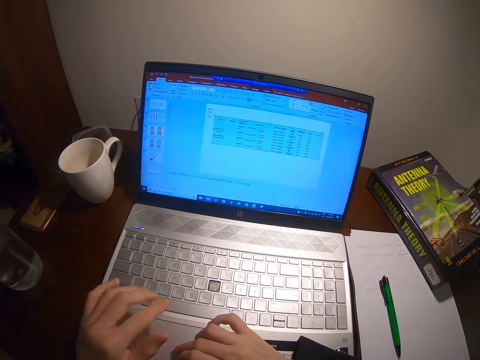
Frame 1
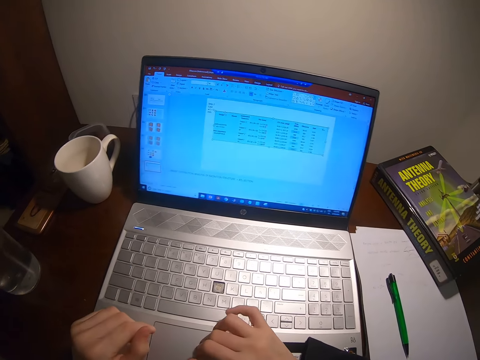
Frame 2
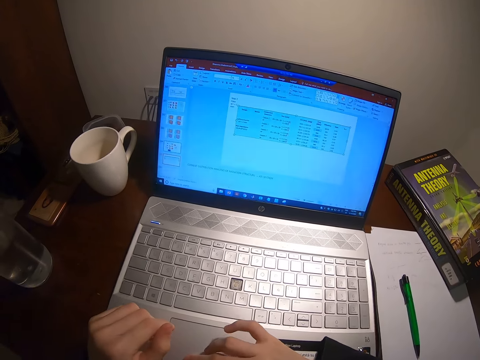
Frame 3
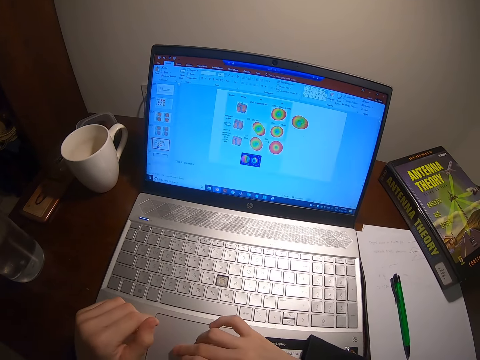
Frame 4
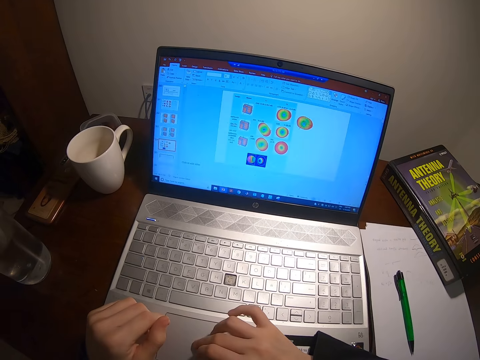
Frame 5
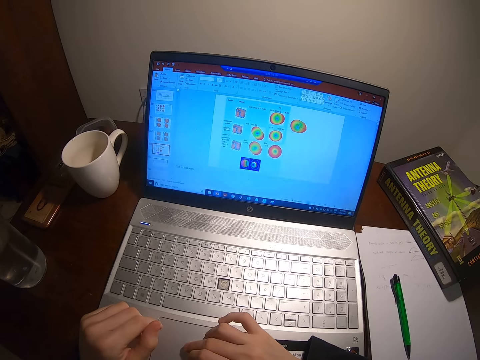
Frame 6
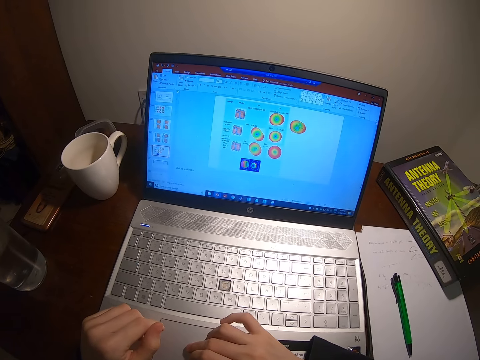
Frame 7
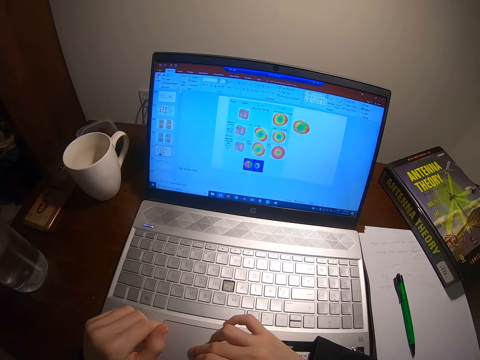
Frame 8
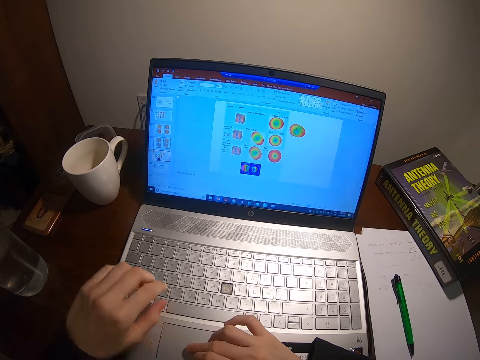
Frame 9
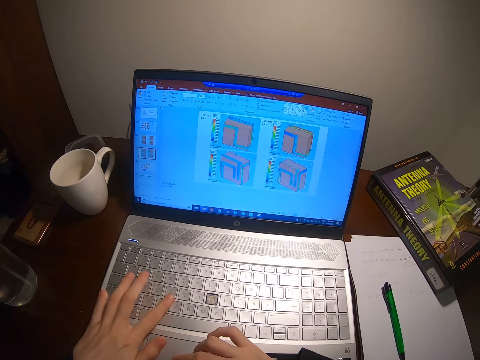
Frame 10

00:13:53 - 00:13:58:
The camera wearer presses a laptop.

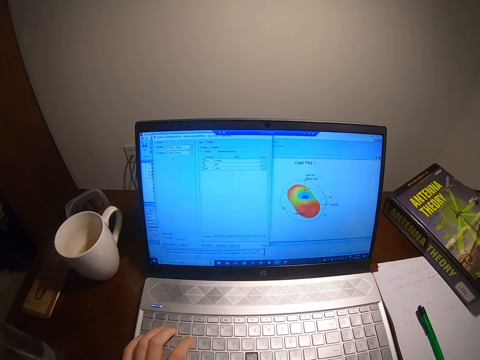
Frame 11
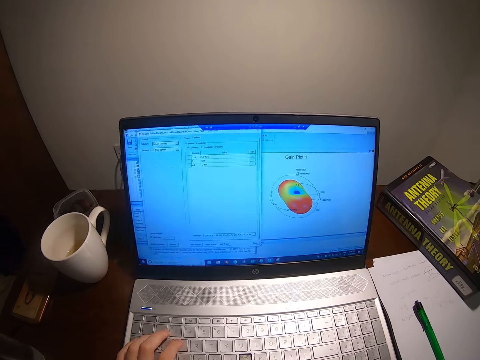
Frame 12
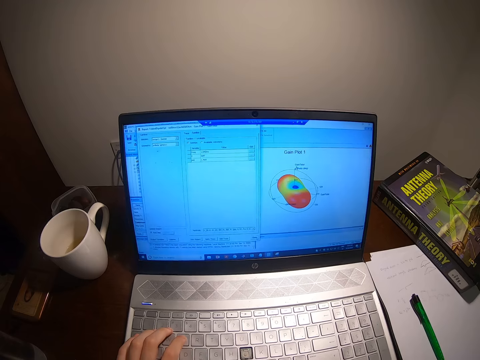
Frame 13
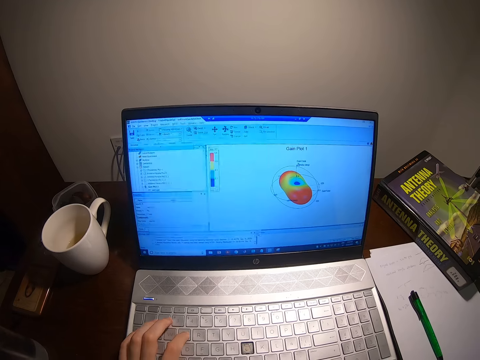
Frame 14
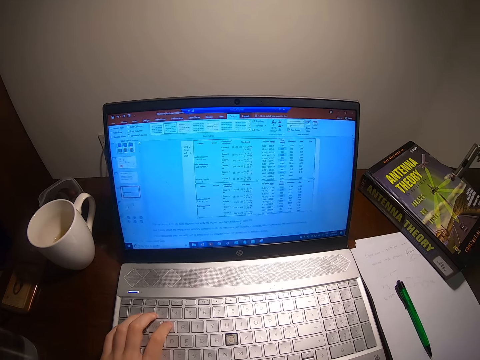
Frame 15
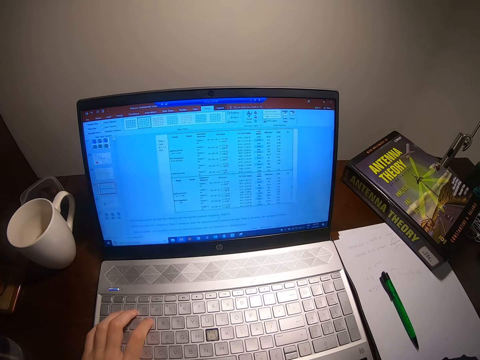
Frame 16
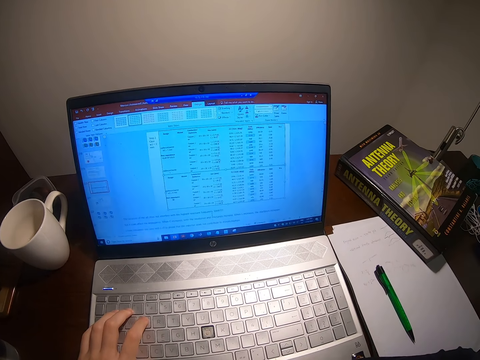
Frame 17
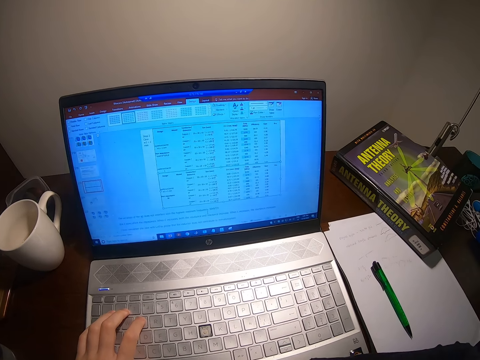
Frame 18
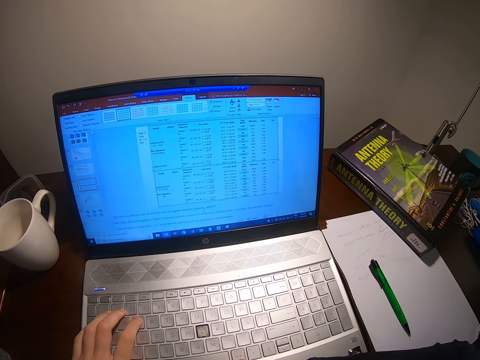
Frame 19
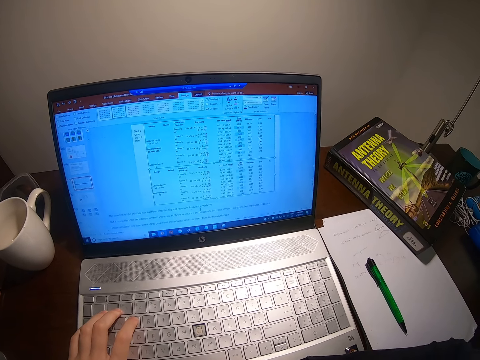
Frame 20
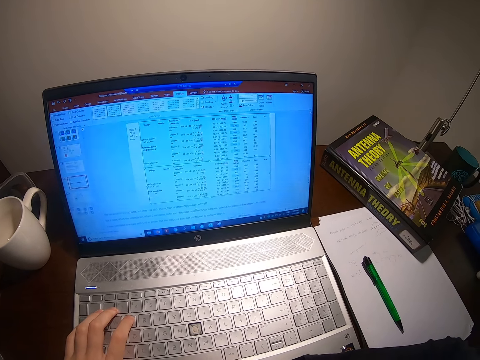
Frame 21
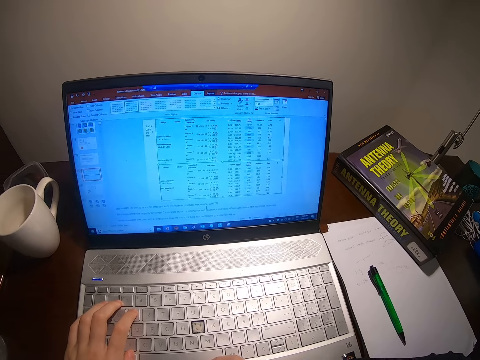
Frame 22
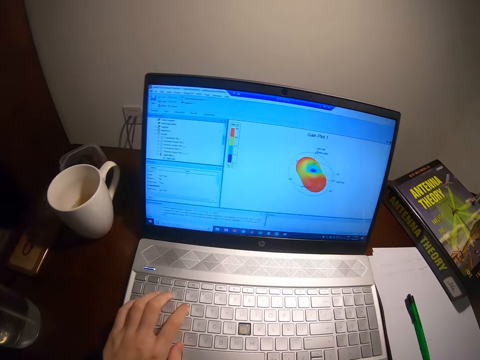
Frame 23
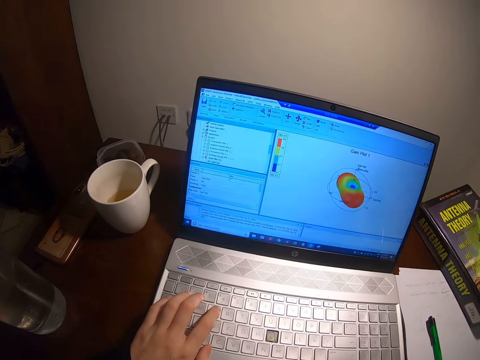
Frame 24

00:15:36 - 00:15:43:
The camera wearer presses a laptop.

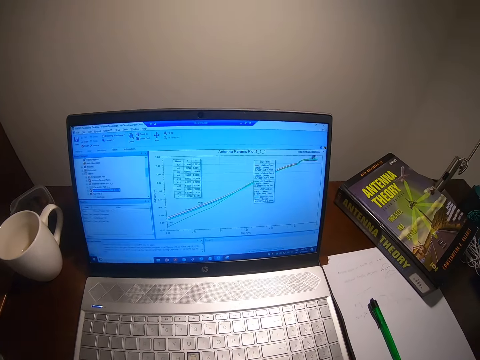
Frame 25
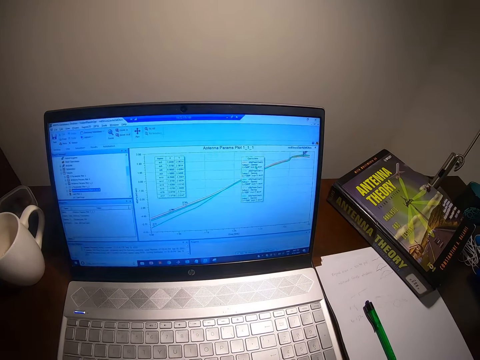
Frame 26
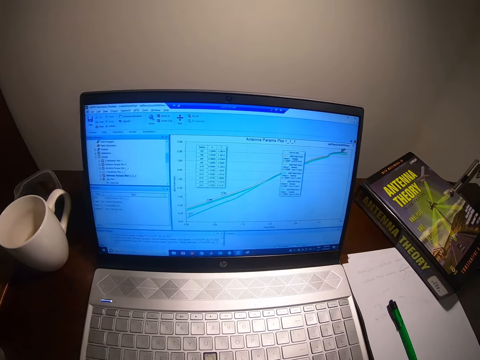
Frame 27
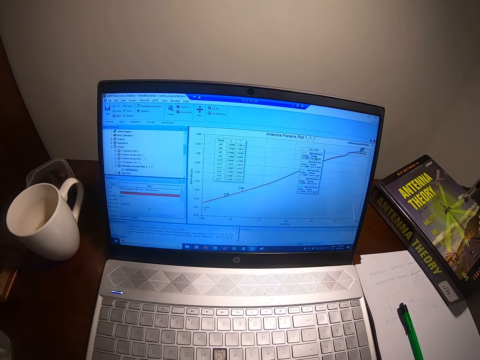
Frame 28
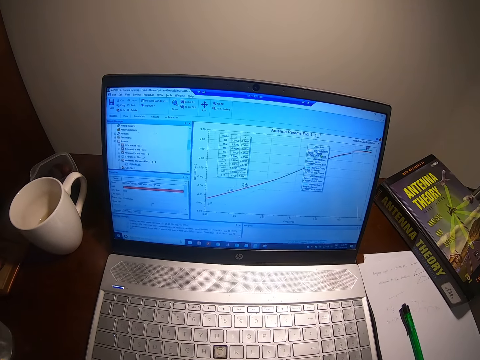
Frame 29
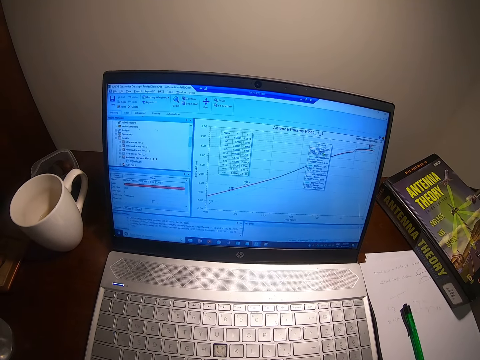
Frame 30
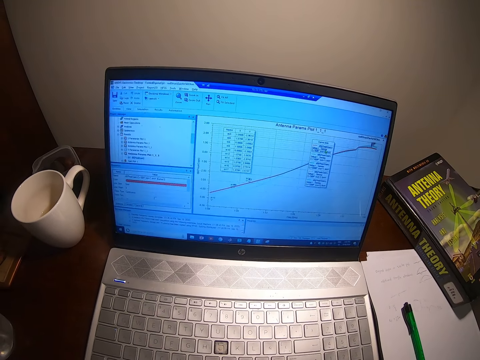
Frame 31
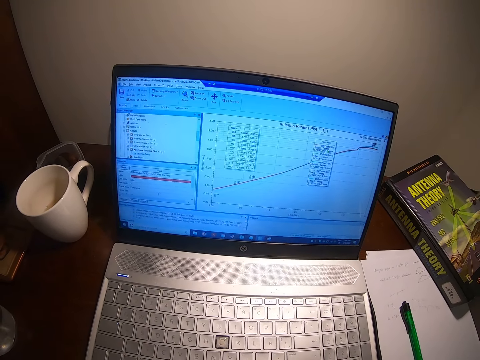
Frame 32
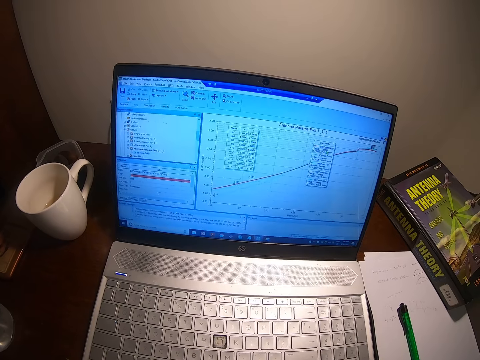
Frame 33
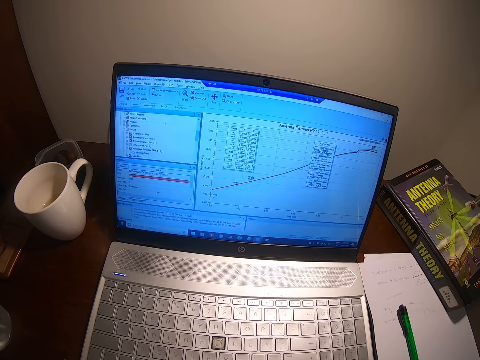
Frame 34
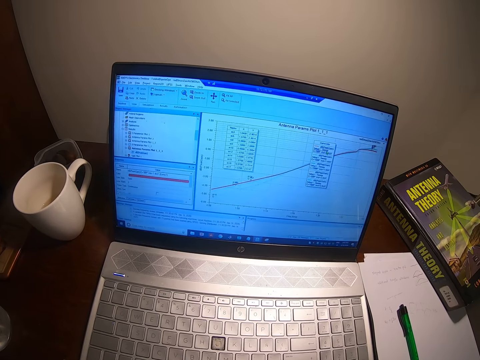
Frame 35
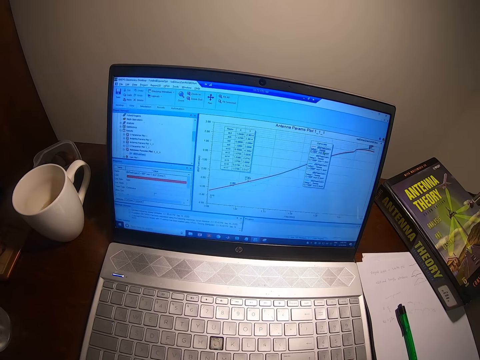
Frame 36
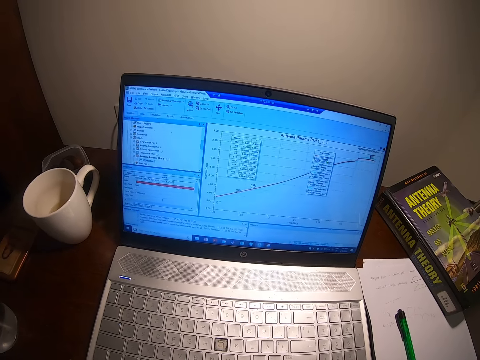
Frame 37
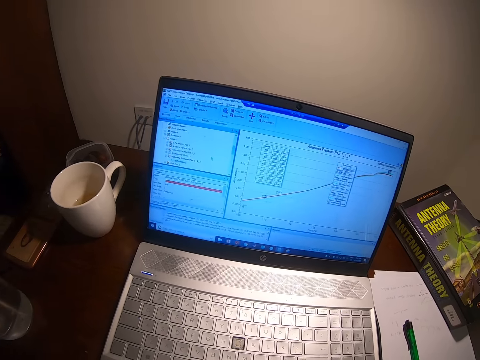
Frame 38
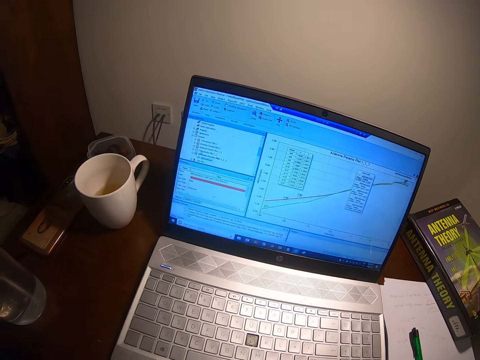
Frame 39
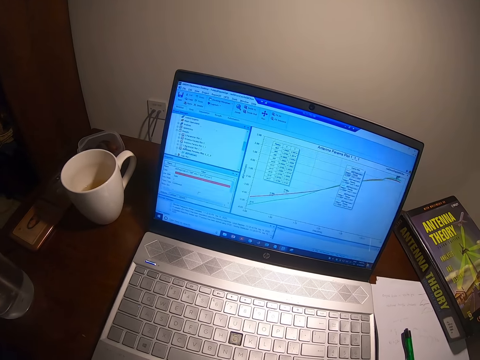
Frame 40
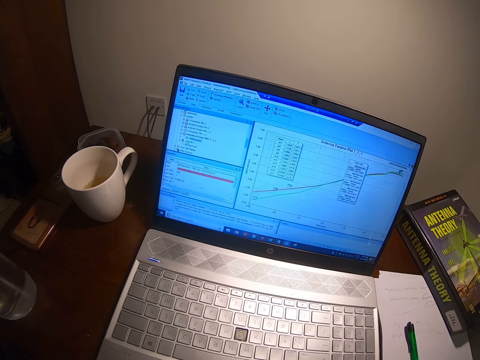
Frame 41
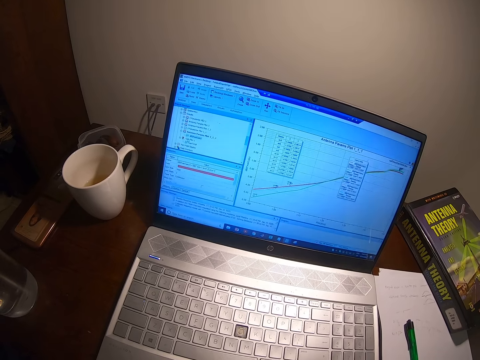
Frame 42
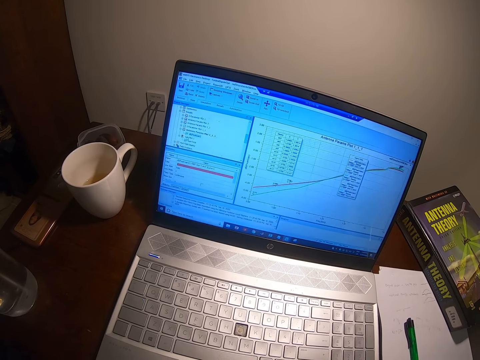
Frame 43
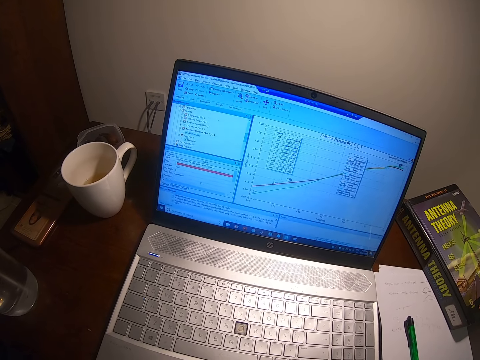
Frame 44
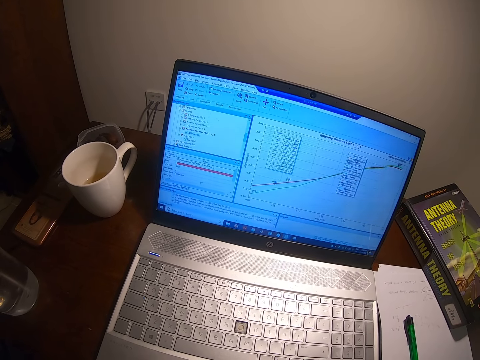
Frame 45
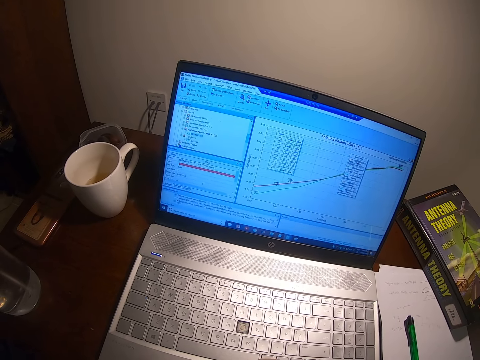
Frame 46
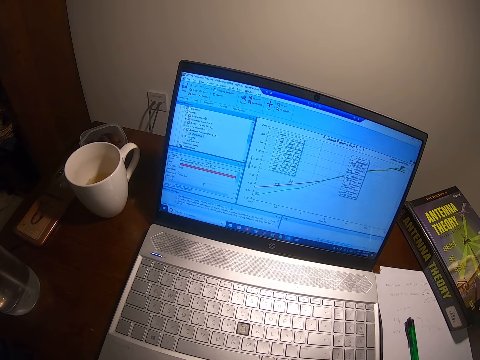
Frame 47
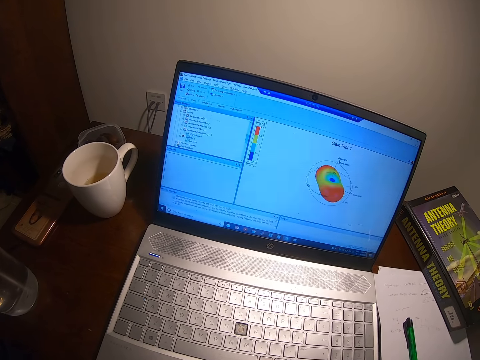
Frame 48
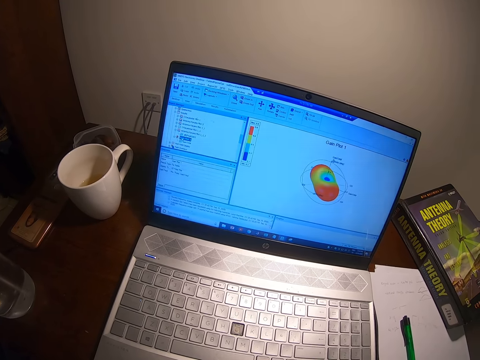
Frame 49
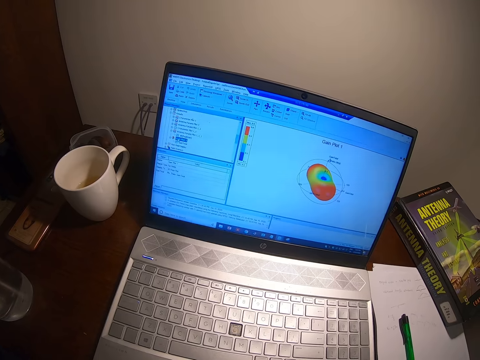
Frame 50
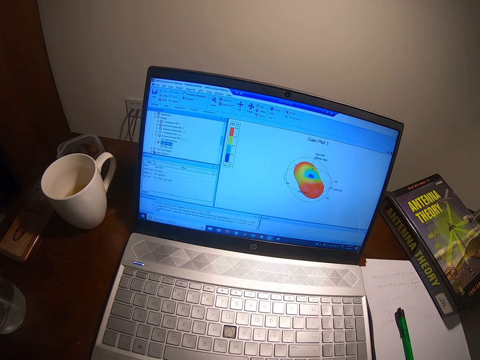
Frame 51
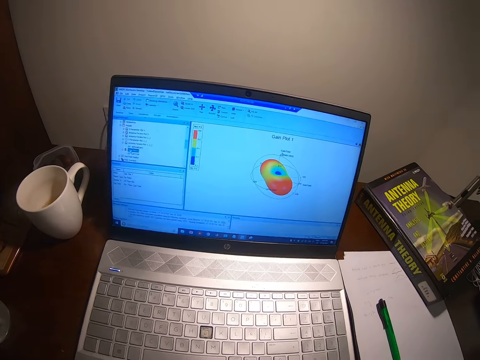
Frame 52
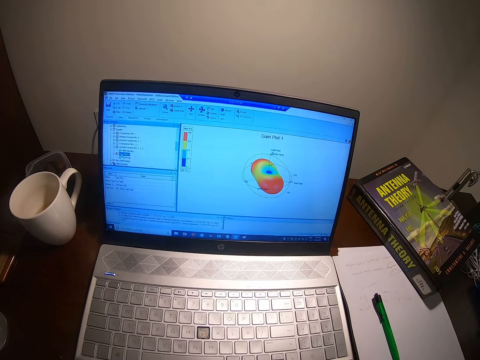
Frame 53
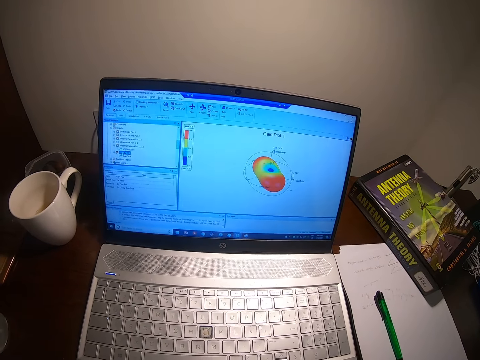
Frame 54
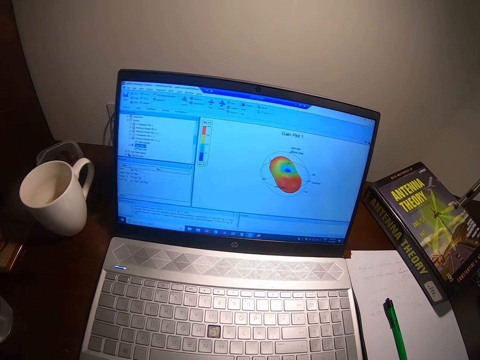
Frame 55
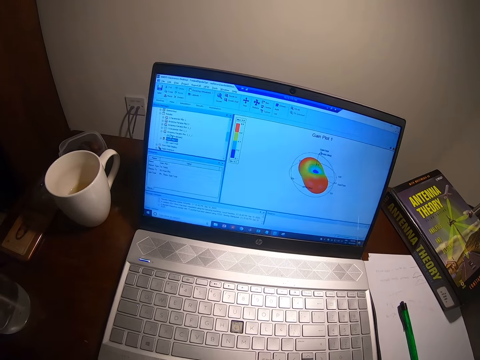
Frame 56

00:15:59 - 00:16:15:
The camera wearer stares at the laptop.
